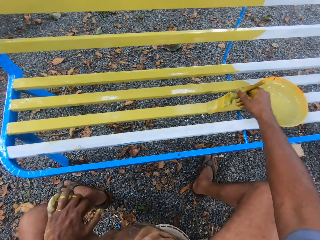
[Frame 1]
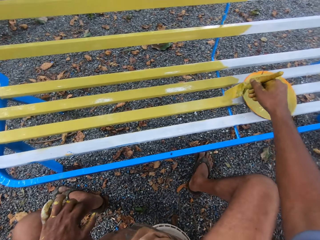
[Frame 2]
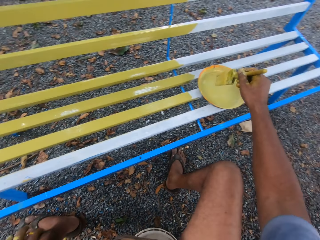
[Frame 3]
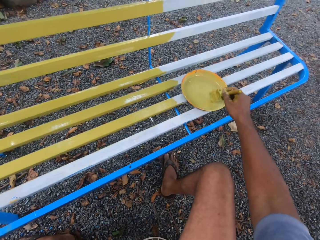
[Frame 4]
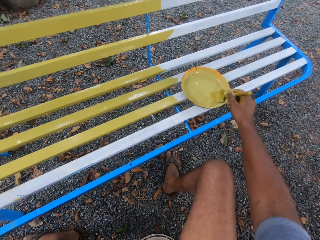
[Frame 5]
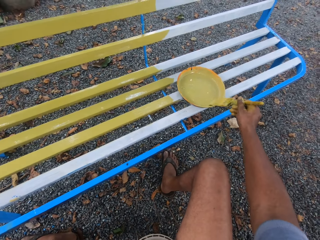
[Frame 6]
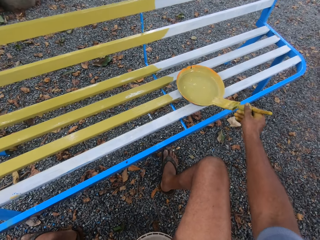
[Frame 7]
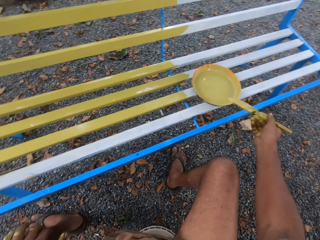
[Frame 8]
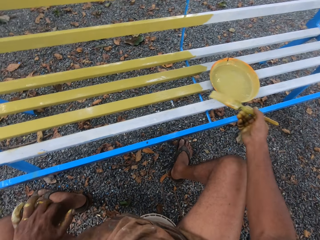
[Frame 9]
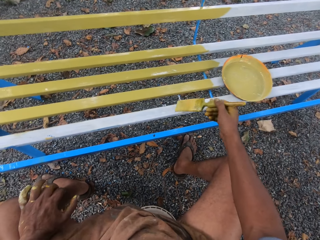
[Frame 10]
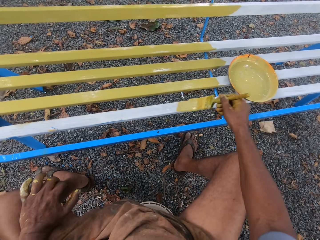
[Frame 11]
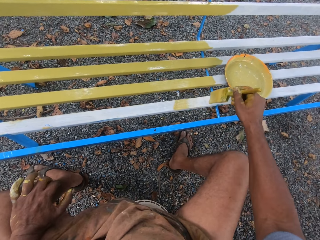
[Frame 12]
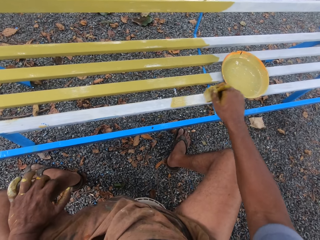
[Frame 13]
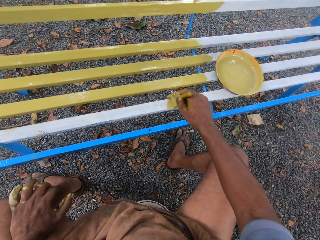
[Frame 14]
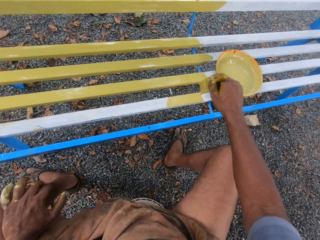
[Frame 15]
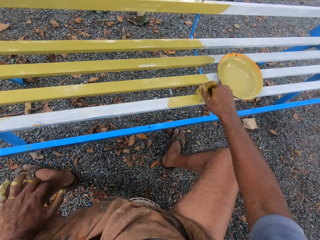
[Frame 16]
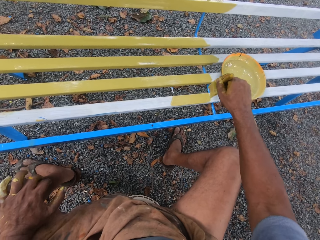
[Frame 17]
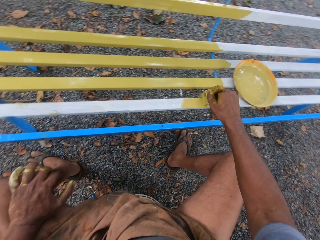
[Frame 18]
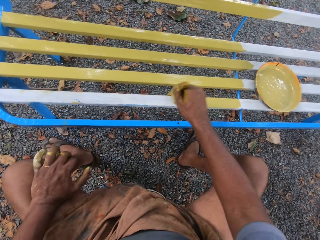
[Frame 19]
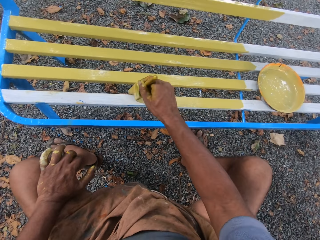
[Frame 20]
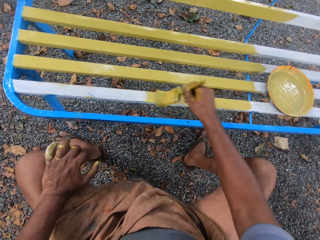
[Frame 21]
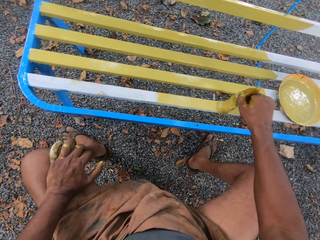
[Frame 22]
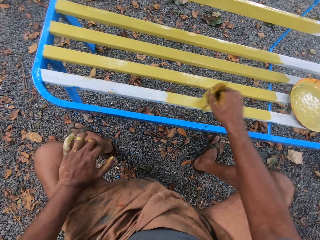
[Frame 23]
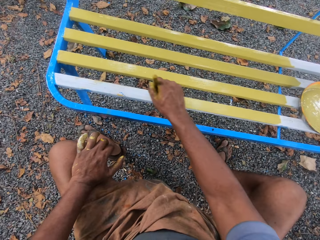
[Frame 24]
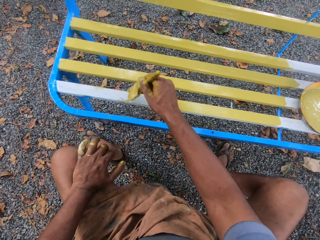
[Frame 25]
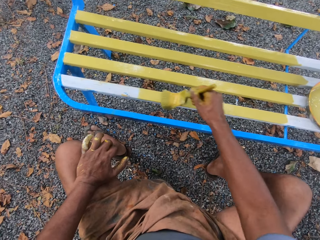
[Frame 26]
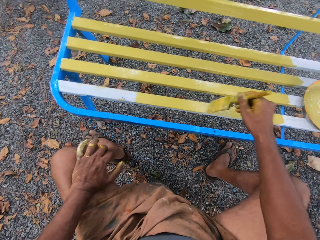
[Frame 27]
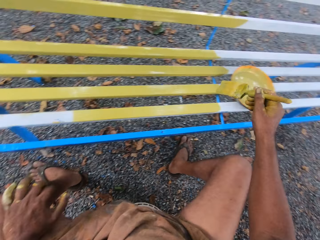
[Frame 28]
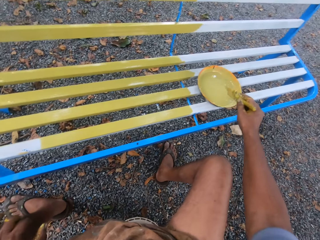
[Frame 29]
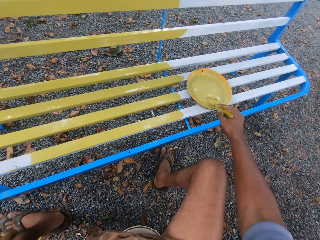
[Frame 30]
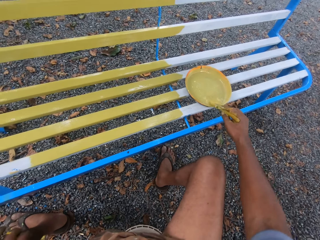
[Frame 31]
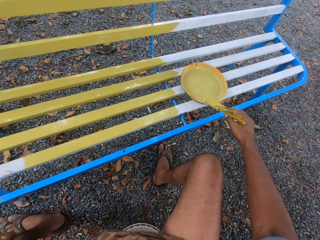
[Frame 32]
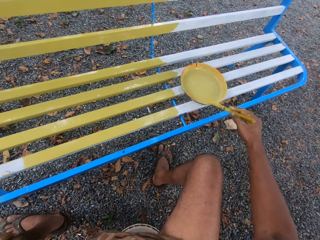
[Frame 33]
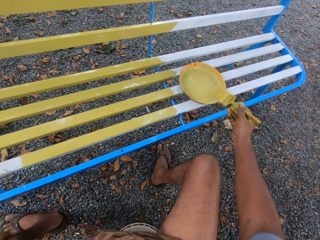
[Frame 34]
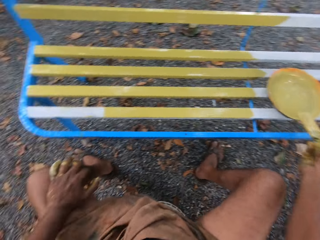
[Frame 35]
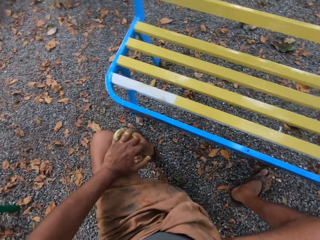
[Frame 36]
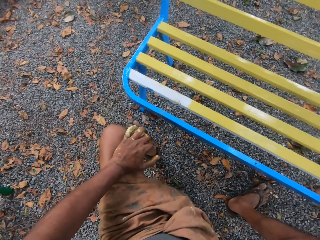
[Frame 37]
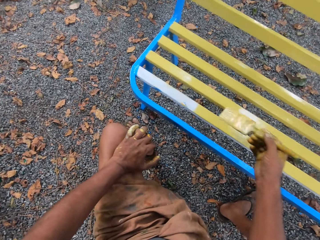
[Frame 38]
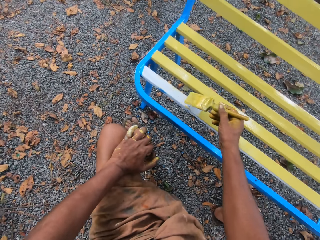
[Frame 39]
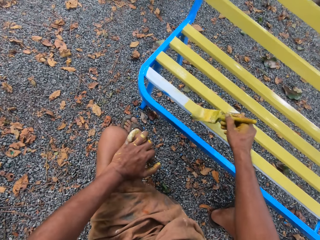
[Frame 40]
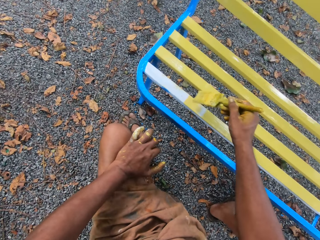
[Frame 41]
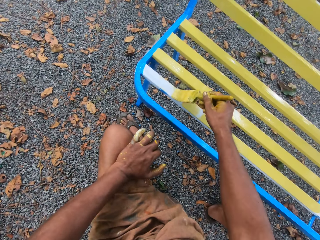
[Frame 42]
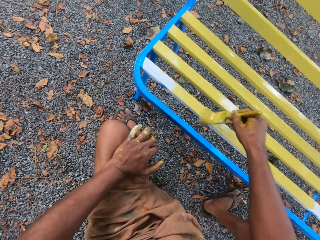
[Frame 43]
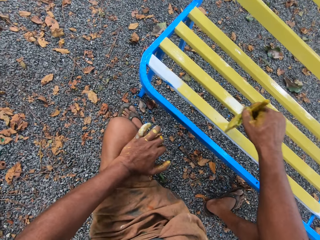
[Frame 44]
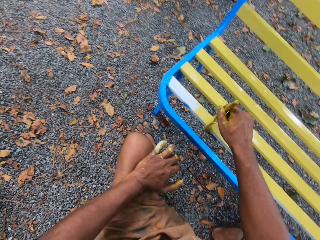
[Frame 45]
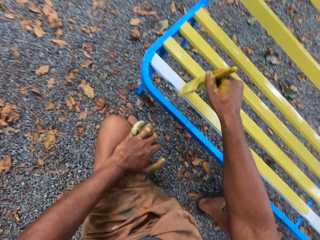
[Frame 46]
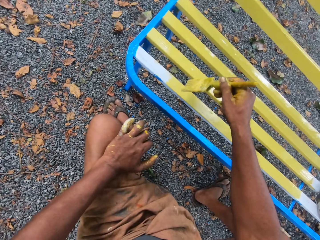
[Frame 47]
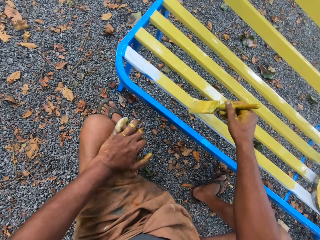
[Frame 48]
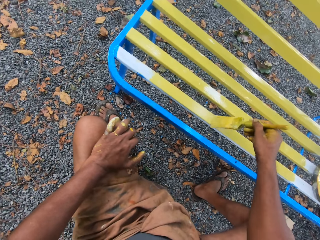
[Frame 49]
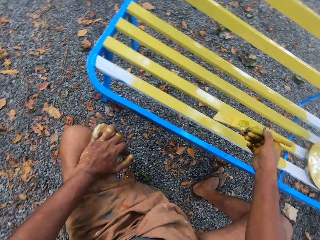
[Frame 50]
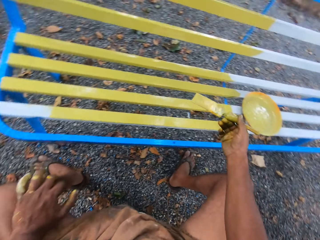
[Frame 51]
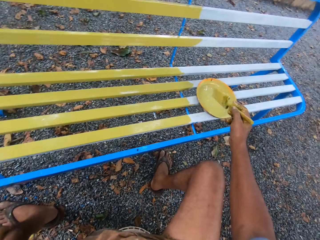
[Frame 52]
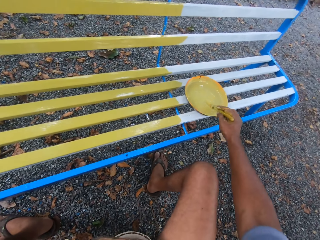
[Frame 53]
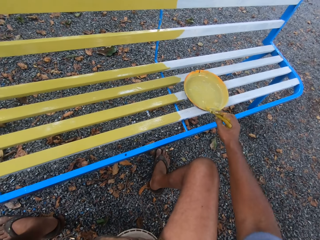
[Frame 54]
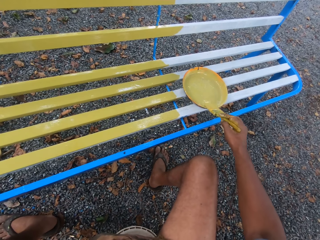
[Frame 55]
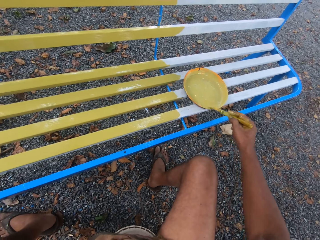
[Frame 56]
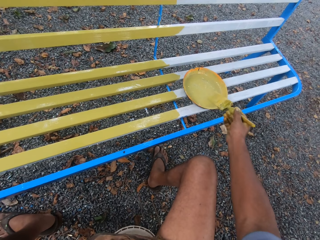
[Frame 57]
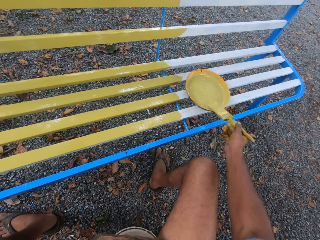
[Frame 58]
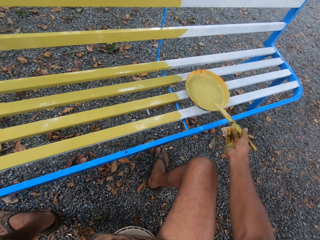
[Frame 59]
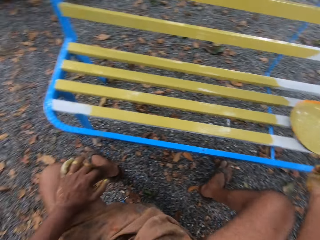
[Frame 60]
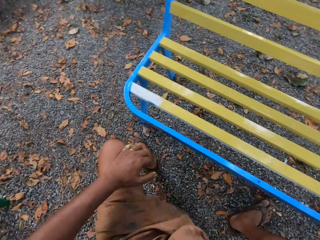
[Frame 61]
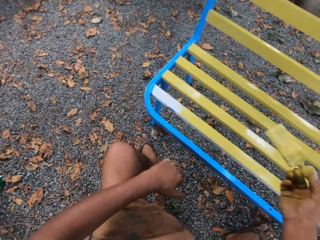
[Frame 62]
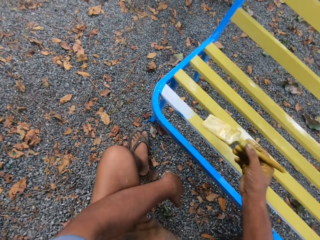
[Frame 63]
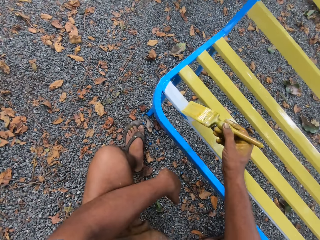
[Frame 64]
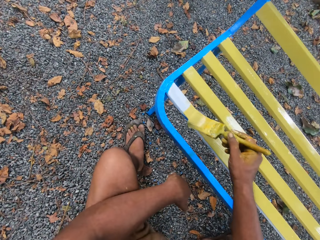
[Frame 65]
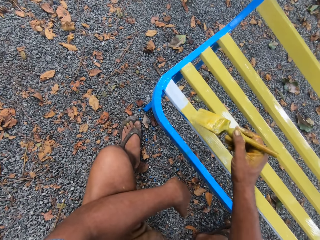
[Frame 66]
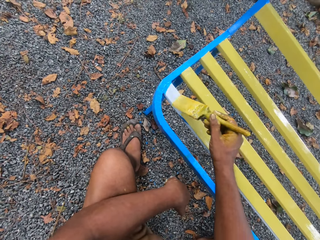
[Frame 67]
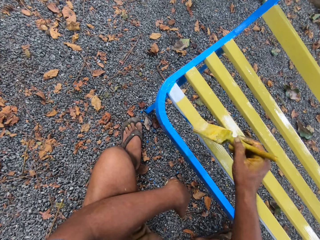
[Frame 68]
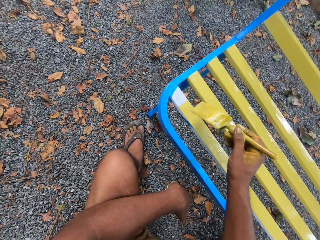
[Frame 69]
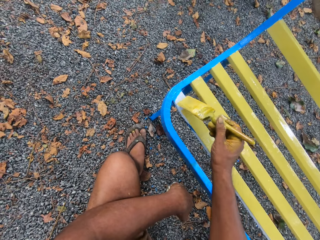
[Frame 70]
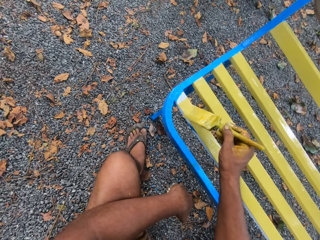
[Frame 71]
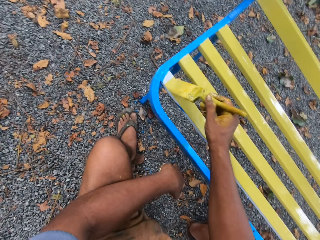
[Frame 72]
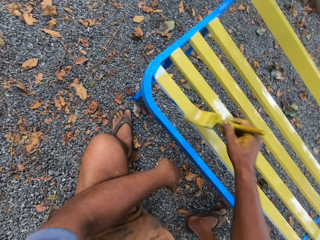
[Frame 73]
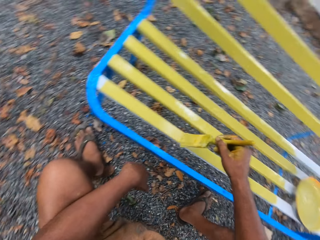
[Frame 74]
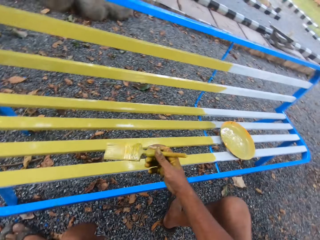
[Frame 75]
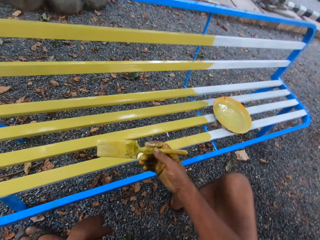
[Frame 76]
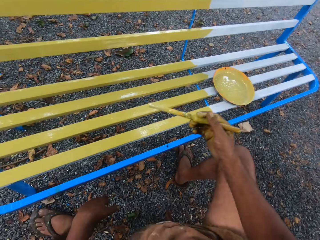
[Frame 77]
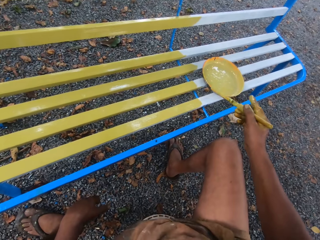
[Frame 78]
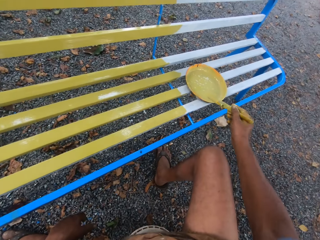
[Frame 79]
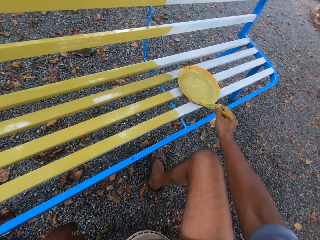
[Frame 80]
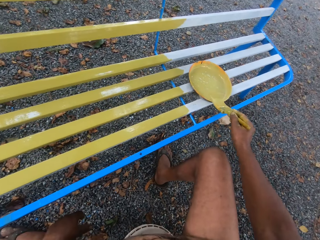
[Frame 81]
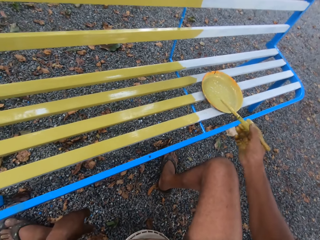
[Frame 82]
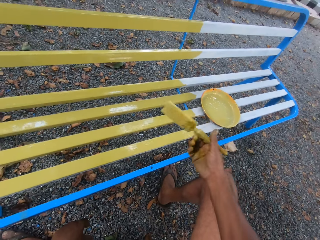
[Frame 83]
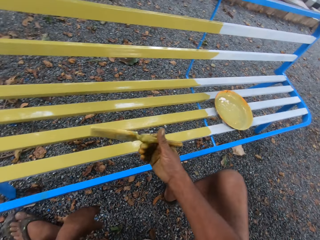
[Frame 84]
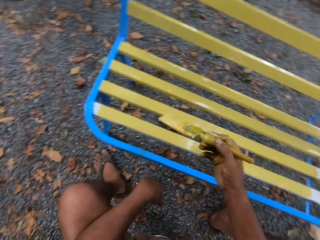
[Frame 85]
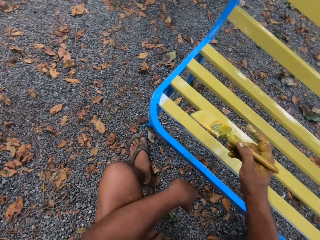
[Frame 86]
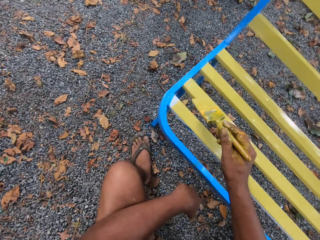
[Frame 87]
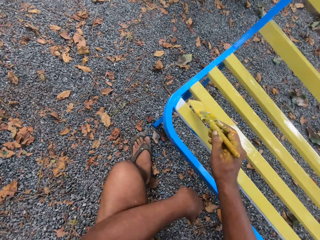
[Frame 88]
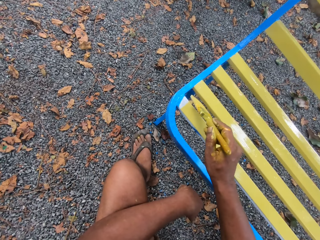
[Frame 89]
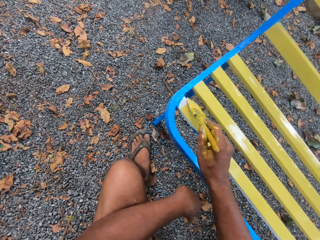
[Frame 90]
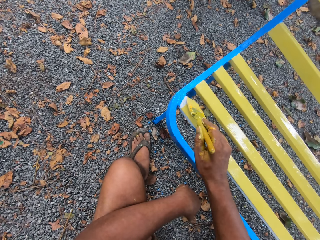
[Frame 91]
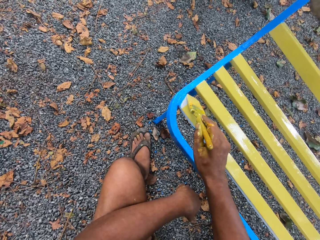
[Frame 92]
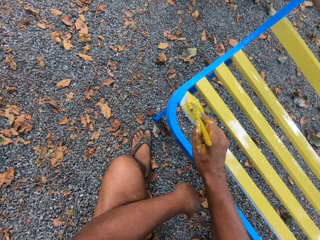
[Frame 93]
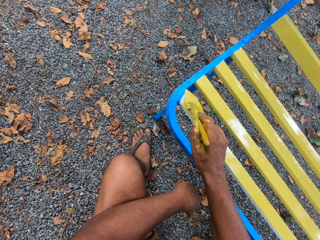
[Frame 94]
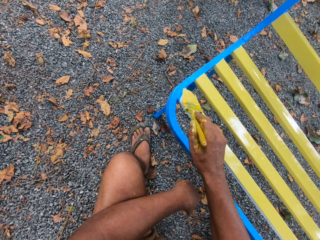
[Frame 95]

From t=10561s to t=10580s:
The camera wearer takes paint from the bowl on the street bench with the brush in his right hand. He rubs the brush in his right hand on the edge of the bowl on the street bench. He paints the street bench with the brush in his right hand. He takes paint from the bowl with the brush in his right hand. He rubs the brush in his right hand on the edge of the bowl on the street bench. He paints the street bench with the brush in his right hand. He takes paint from the bowl on the street bench with the brush in his right hand. He paints the street bench with the brush in his right hand. He rubs the brush in his right hand on the edge of the bowl on the street bench. He takes the paint with the paint brush. He paints the street bench with the brush in his right hand.
